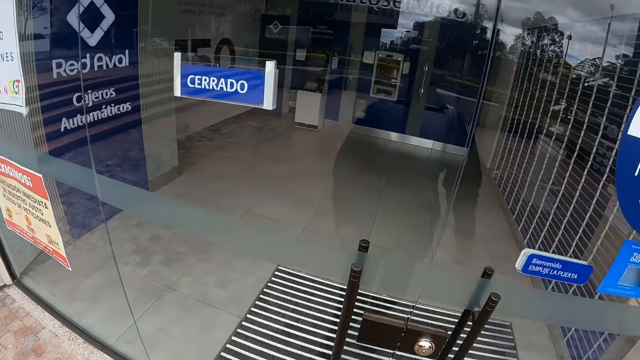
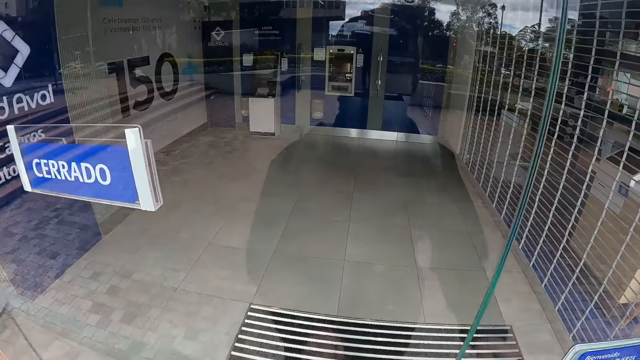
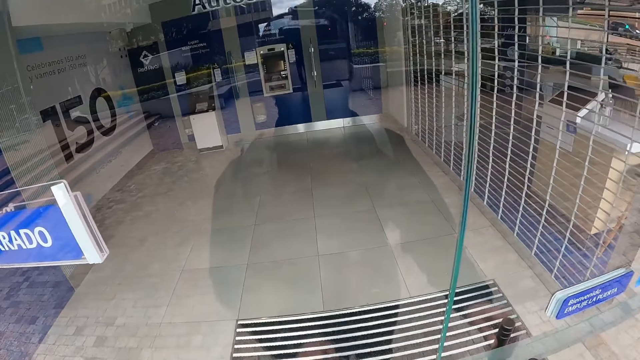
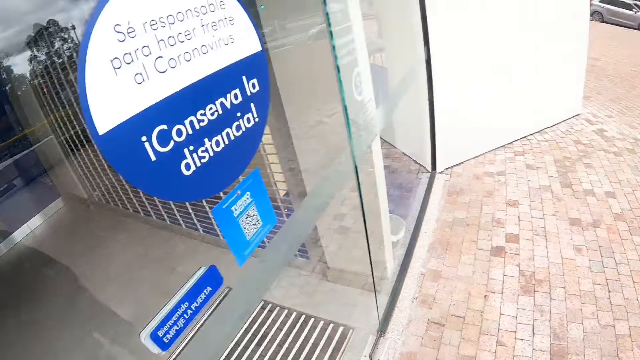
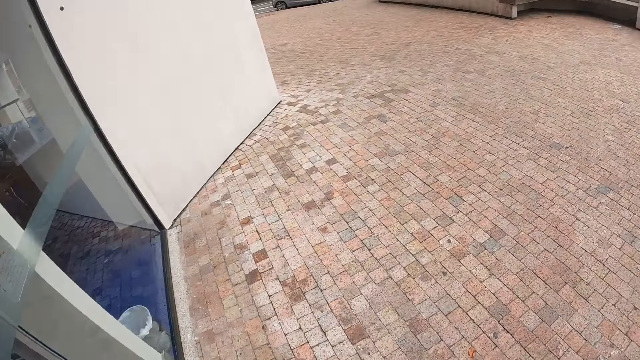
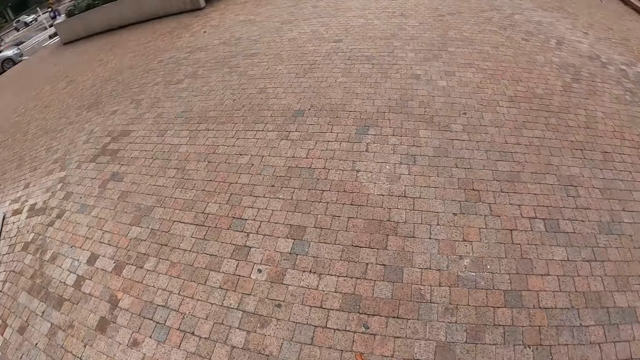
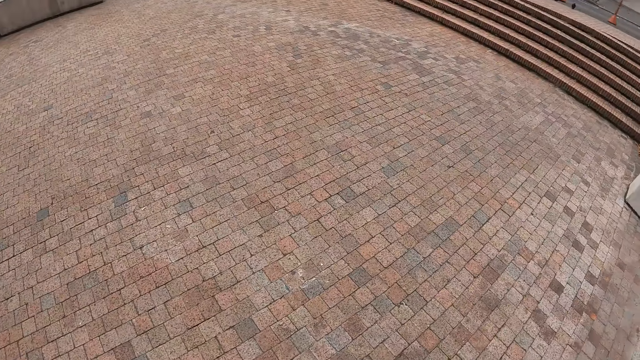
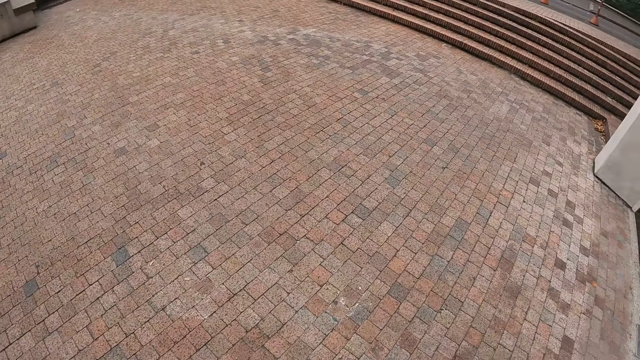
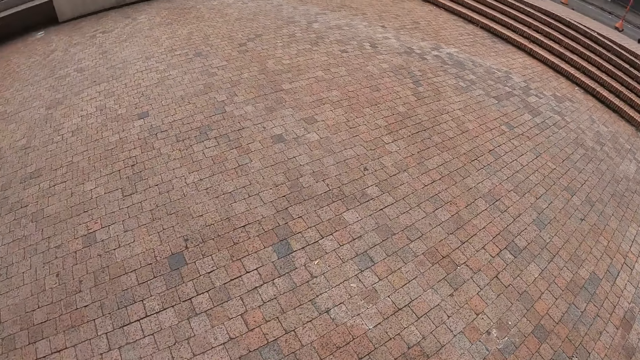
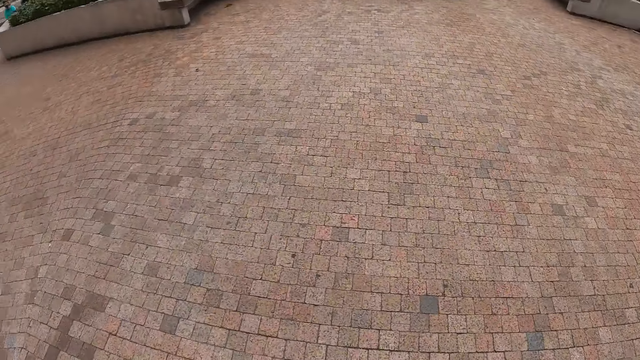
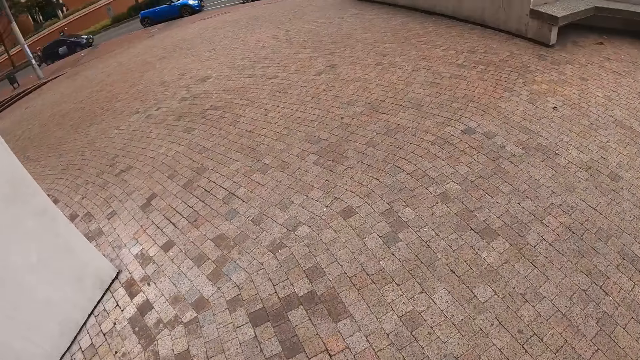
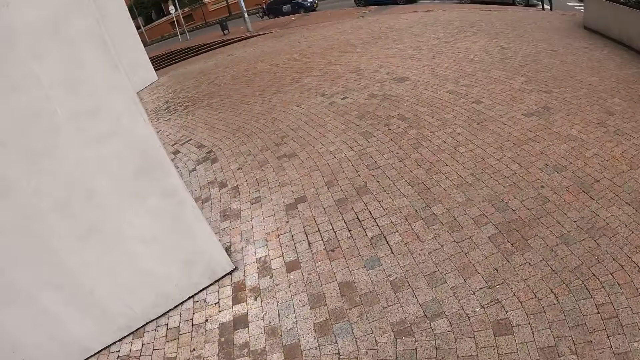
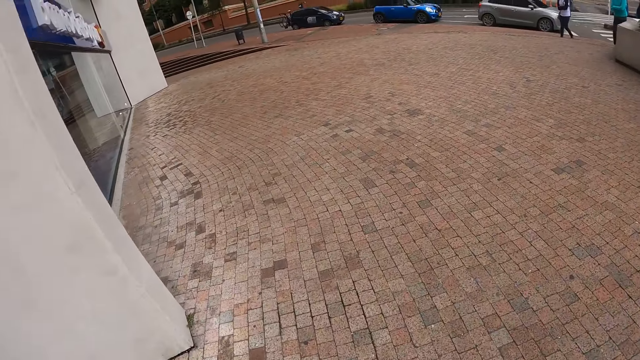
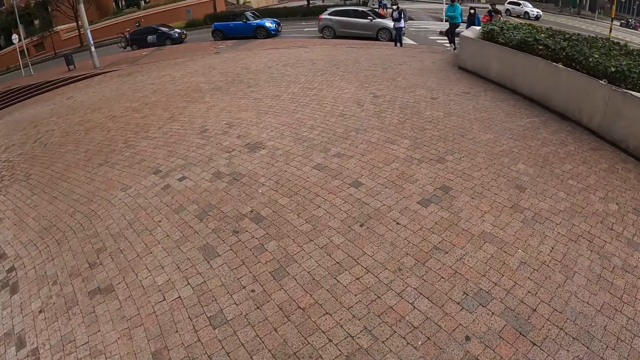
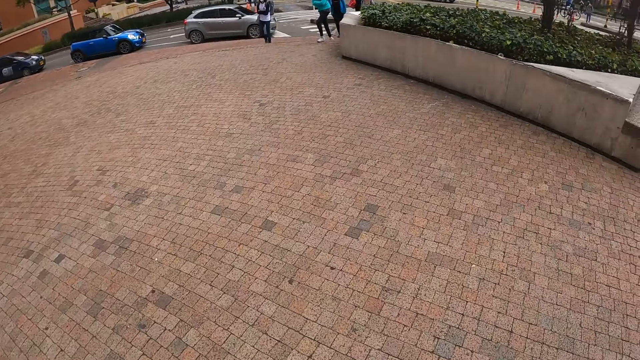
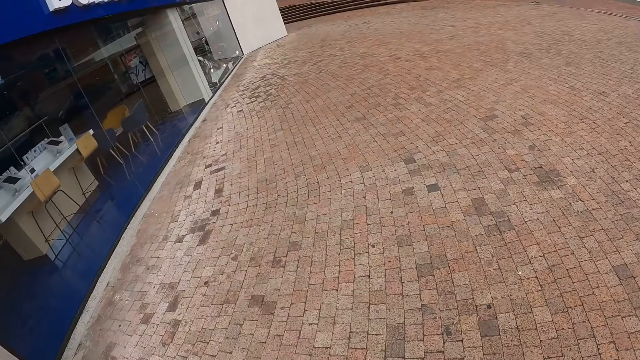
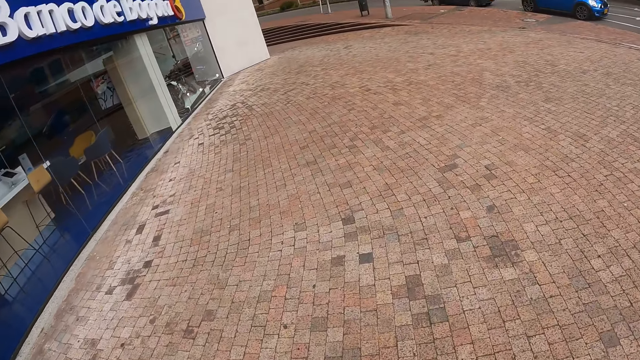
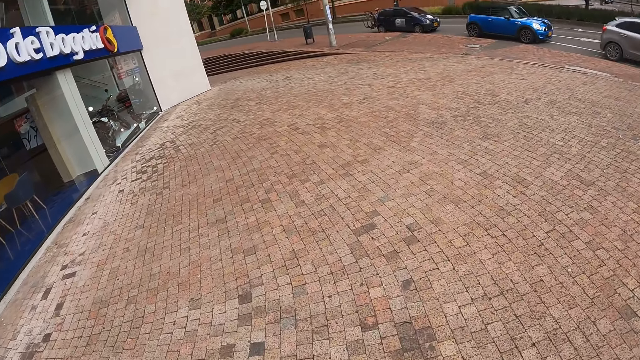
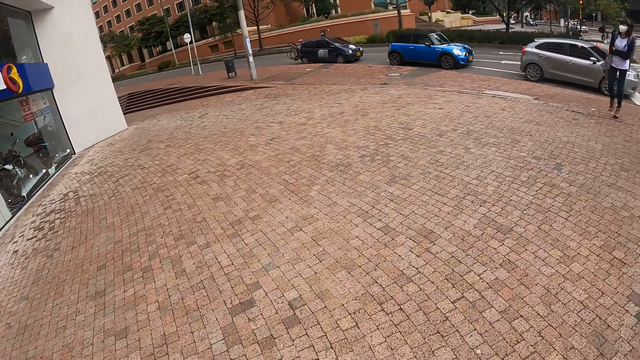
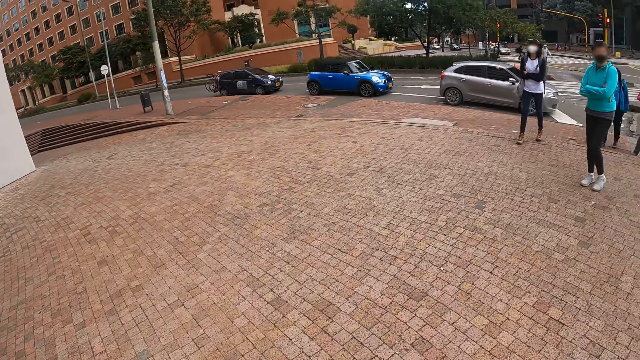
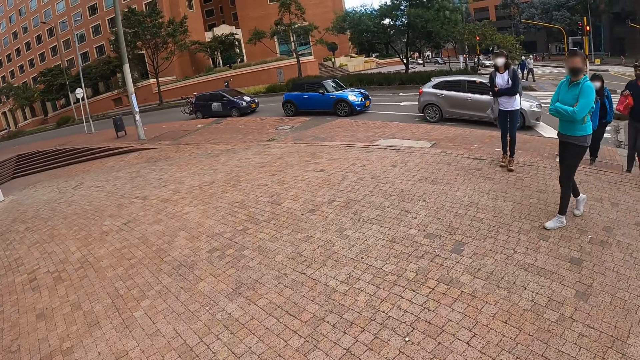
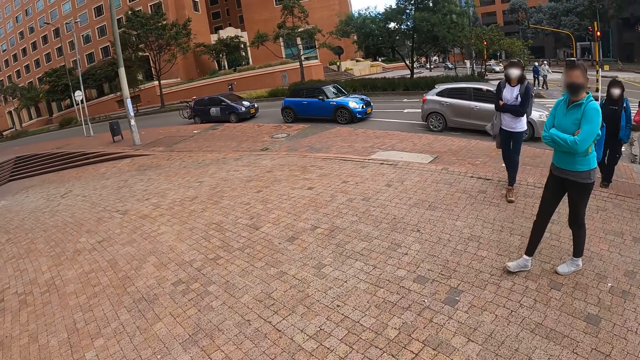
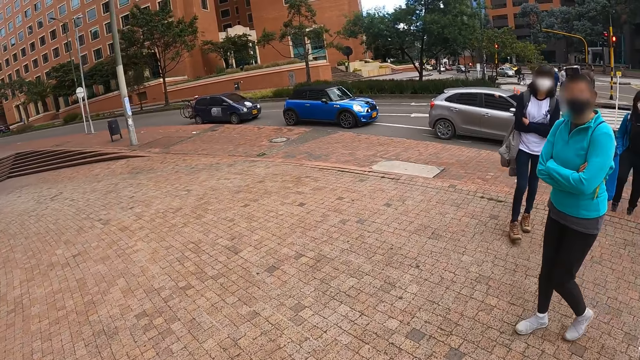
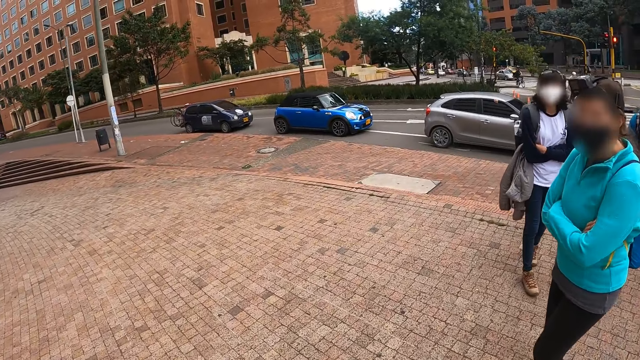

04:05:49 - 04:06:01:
The camera wearer holds the door of the auto service building with his left hand. He looks around. He walks towards the group of people.

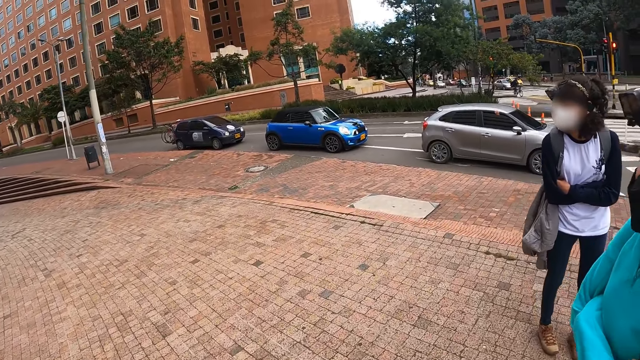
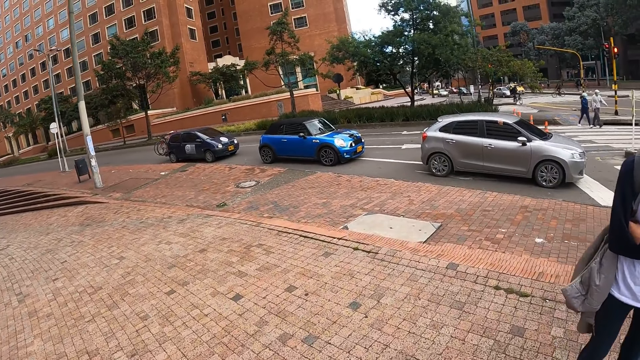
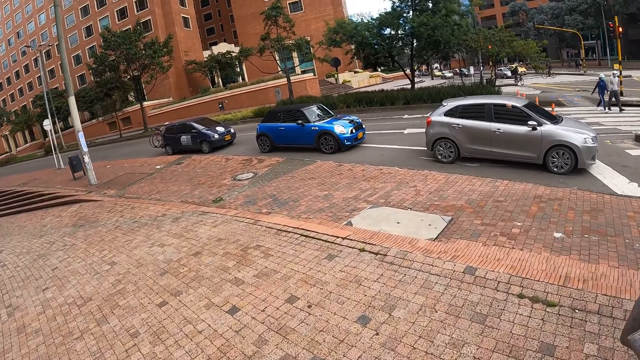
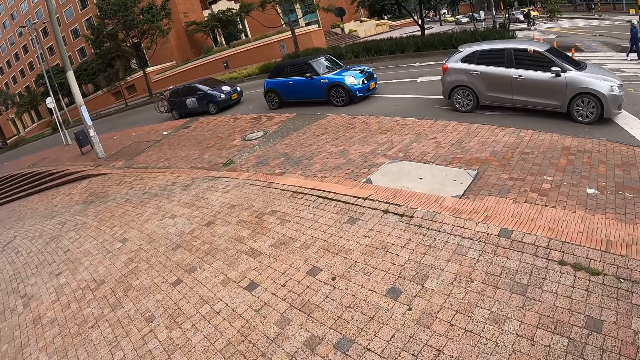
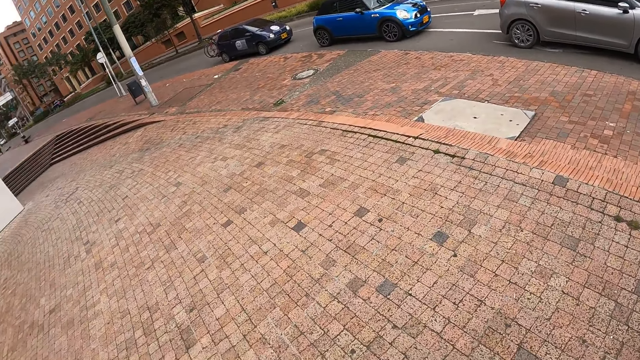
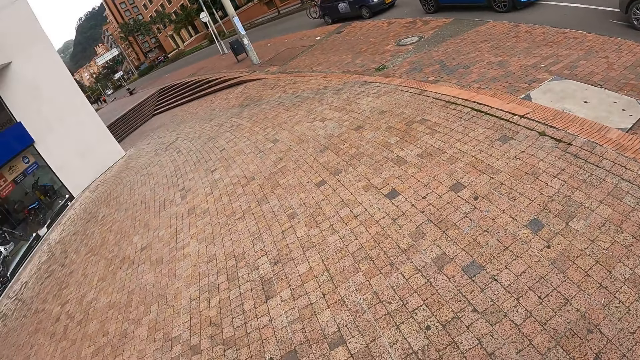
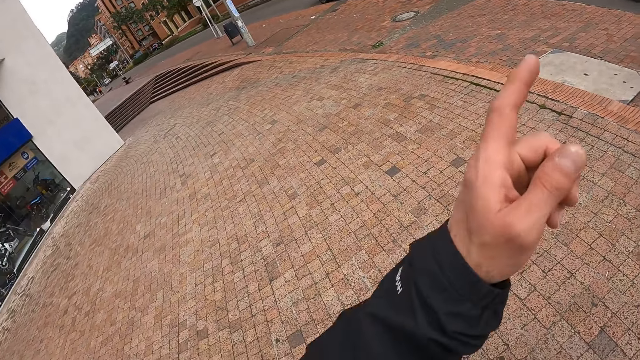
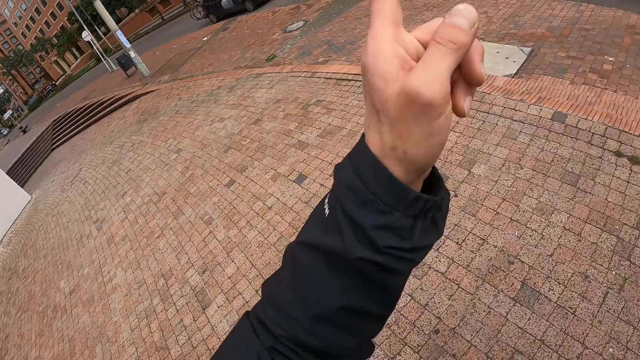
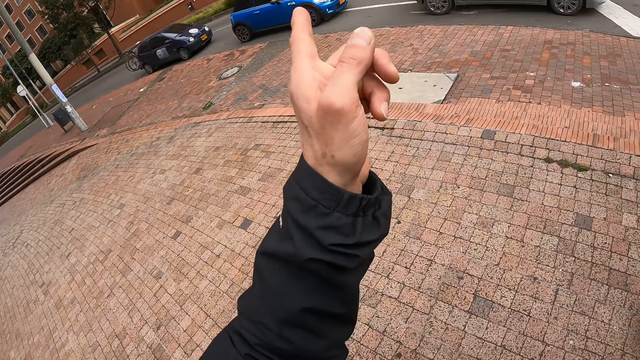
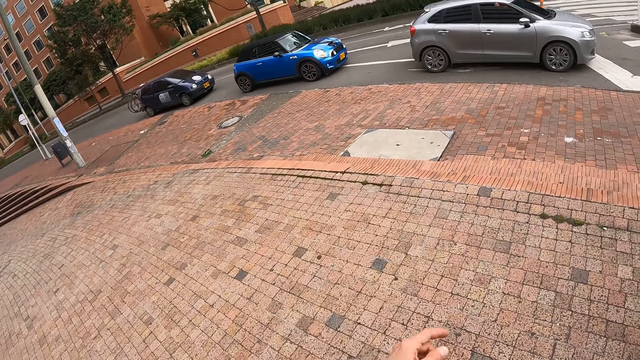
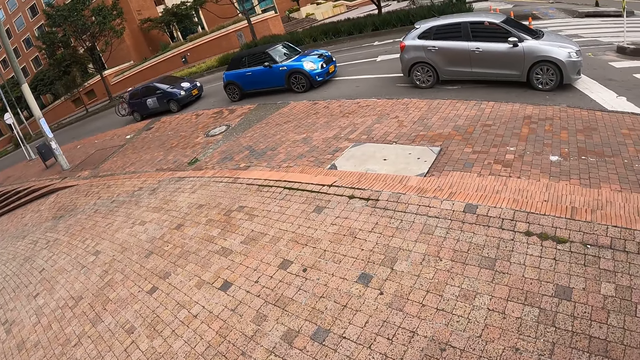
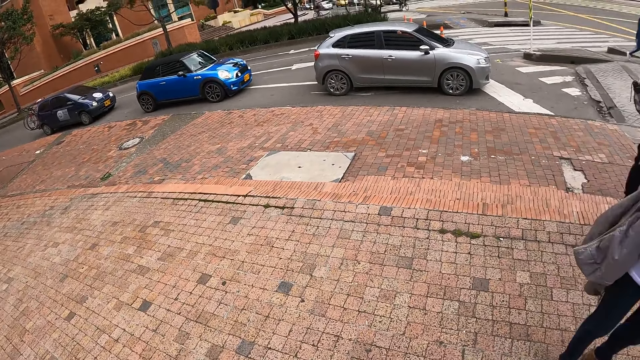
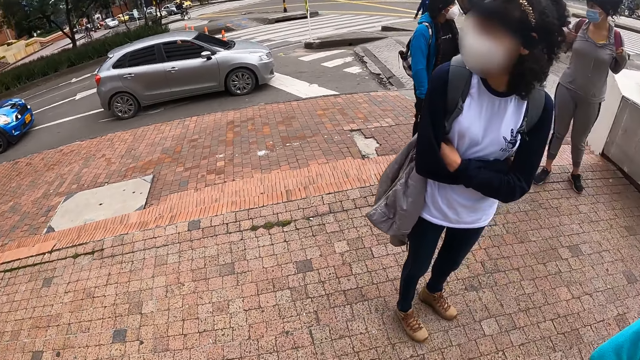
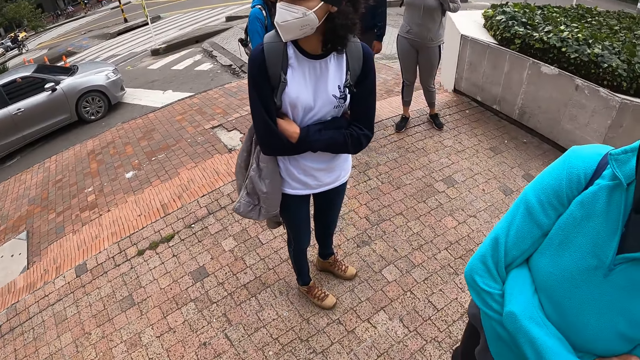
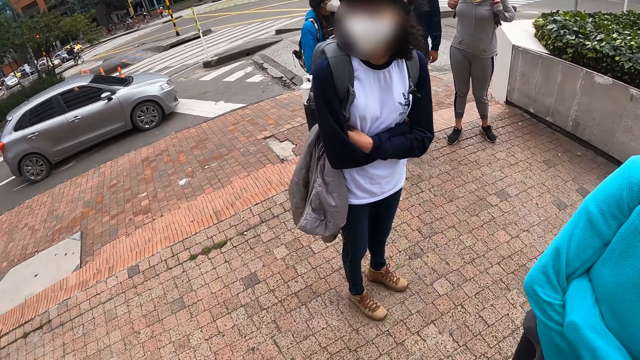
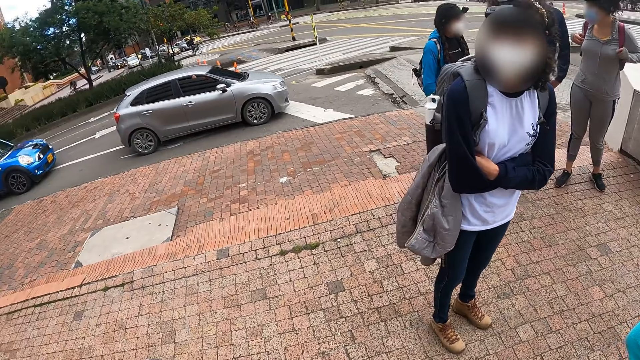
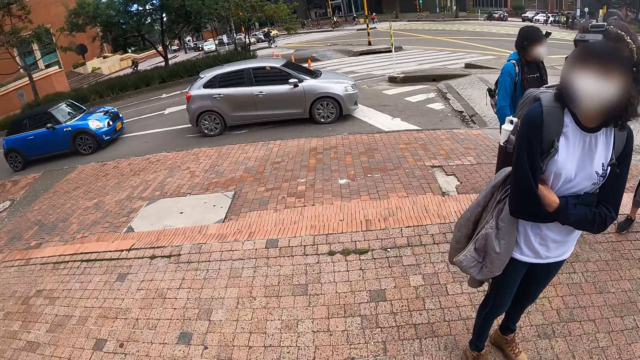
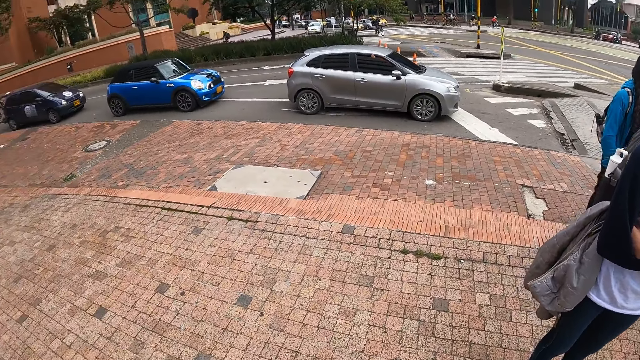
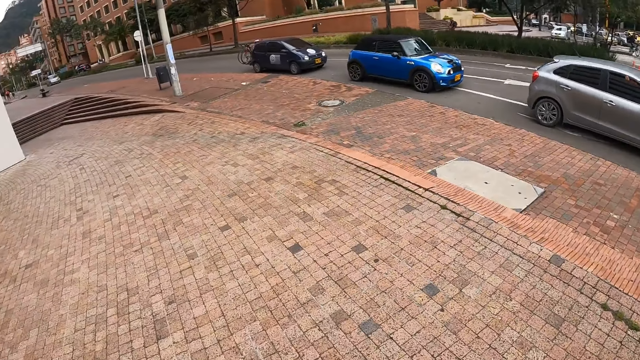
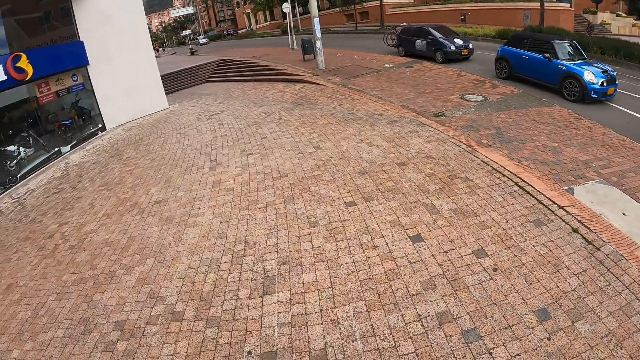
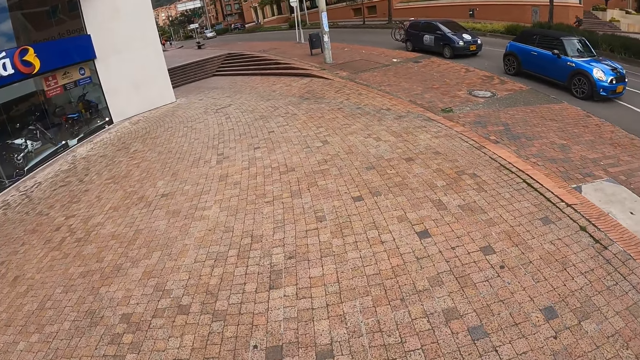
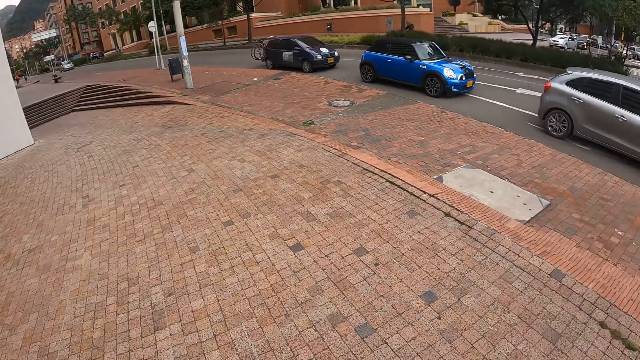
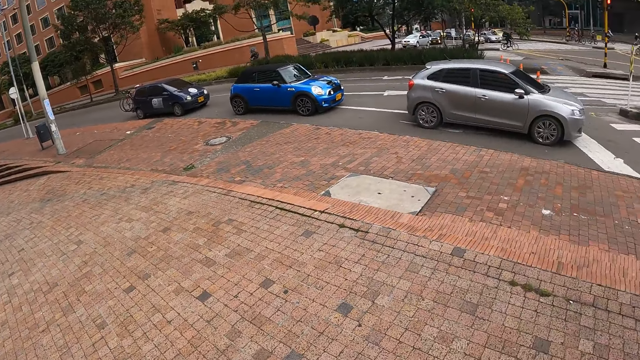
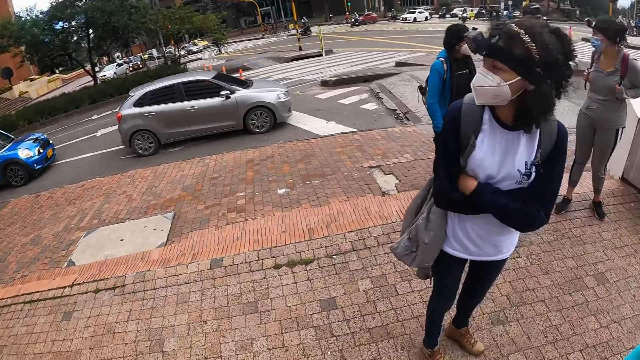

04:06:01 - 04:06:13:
The camera wearer points his left hand across the street. He looks around.
